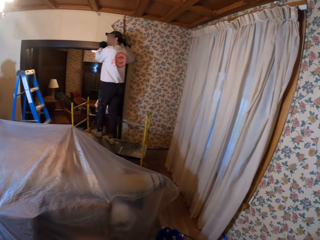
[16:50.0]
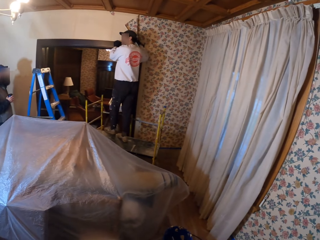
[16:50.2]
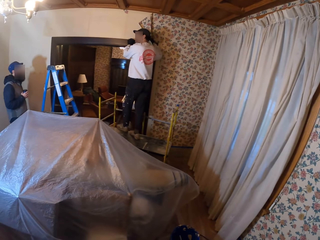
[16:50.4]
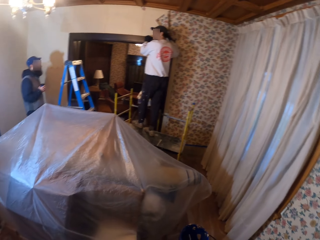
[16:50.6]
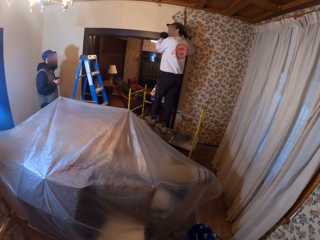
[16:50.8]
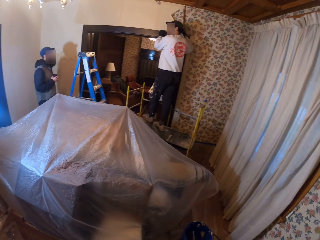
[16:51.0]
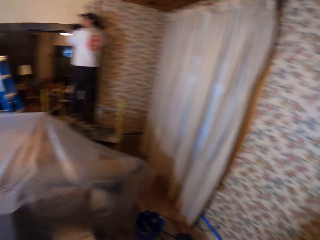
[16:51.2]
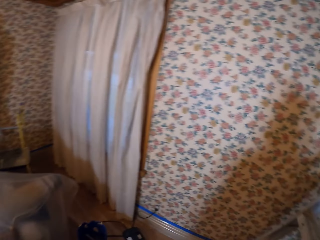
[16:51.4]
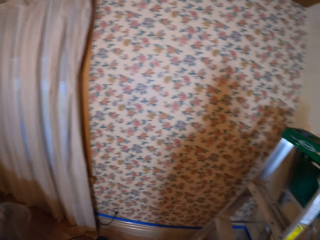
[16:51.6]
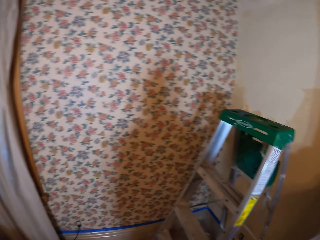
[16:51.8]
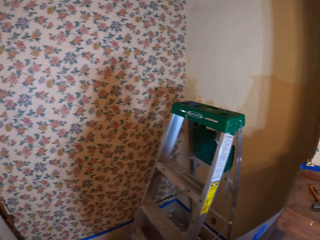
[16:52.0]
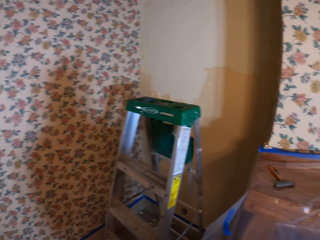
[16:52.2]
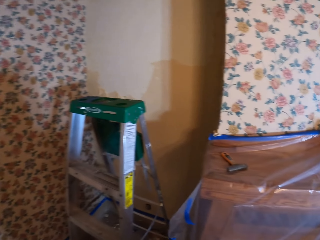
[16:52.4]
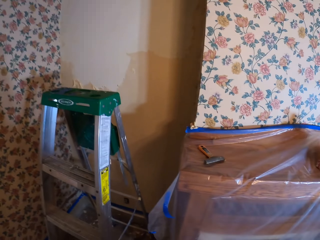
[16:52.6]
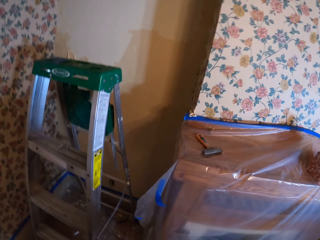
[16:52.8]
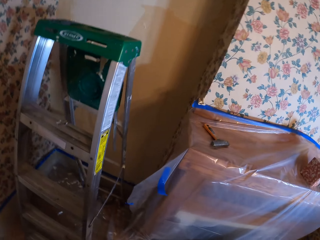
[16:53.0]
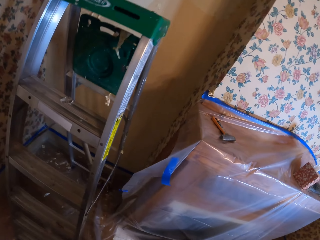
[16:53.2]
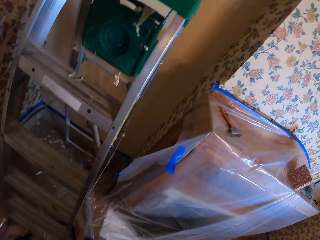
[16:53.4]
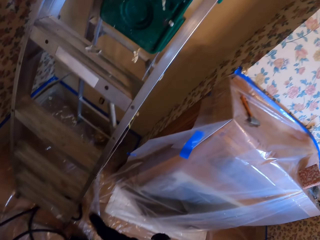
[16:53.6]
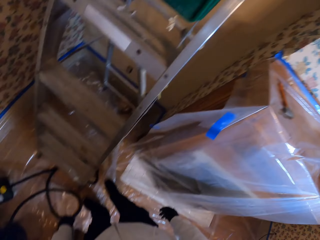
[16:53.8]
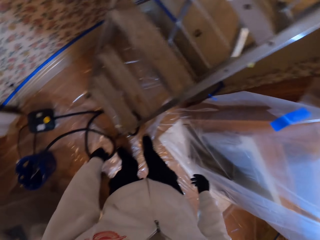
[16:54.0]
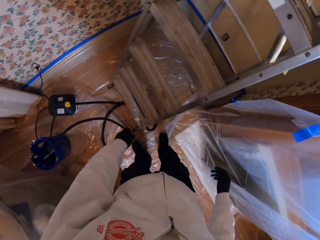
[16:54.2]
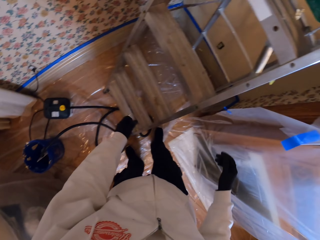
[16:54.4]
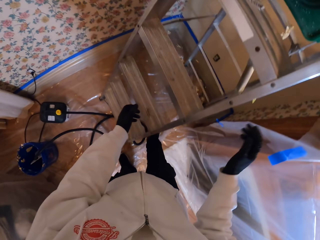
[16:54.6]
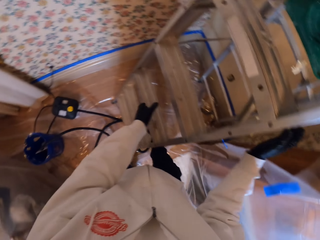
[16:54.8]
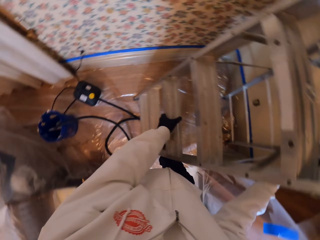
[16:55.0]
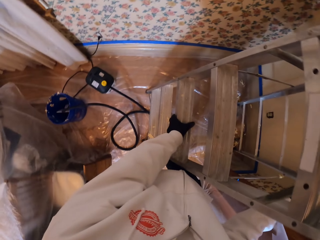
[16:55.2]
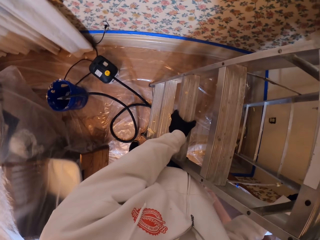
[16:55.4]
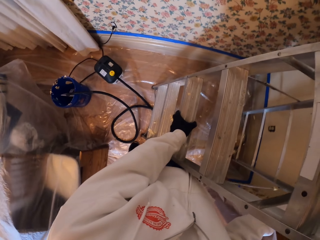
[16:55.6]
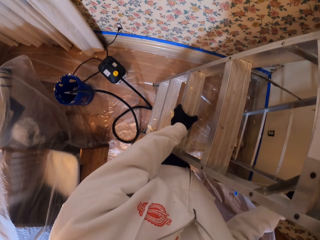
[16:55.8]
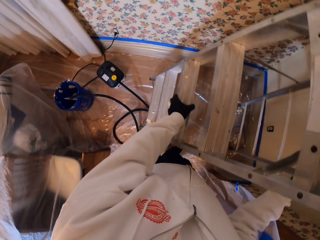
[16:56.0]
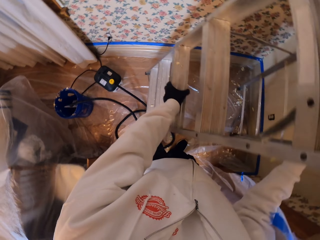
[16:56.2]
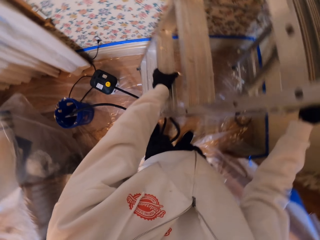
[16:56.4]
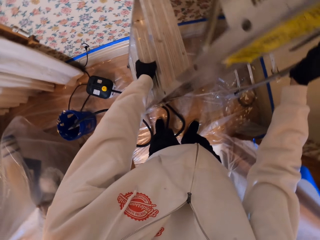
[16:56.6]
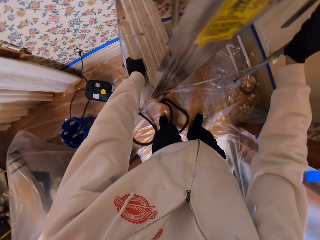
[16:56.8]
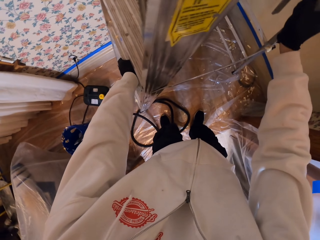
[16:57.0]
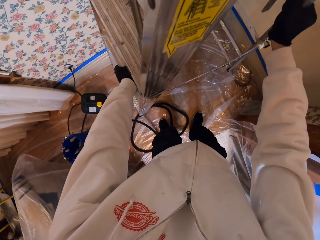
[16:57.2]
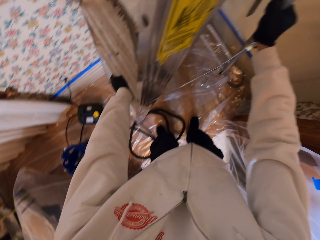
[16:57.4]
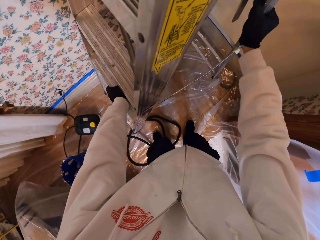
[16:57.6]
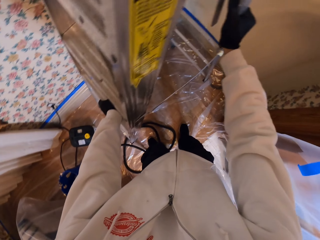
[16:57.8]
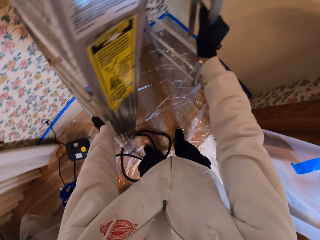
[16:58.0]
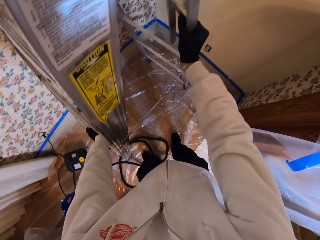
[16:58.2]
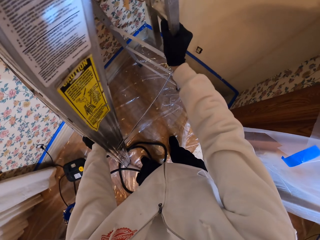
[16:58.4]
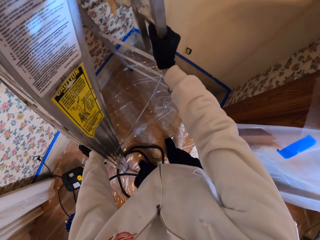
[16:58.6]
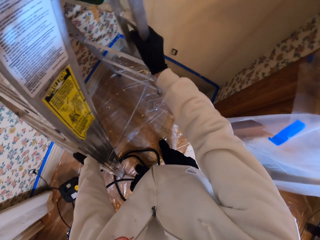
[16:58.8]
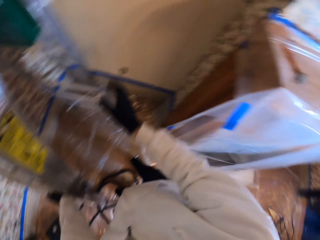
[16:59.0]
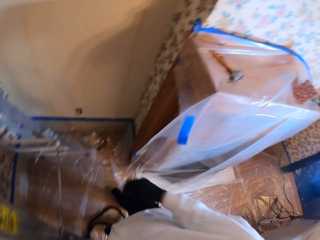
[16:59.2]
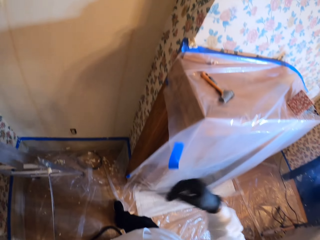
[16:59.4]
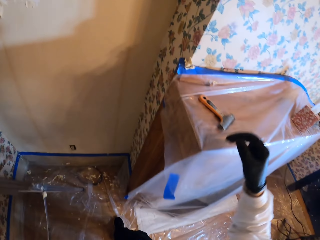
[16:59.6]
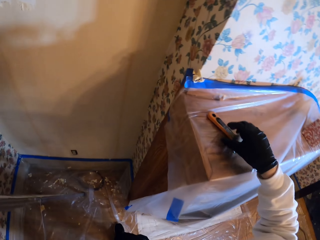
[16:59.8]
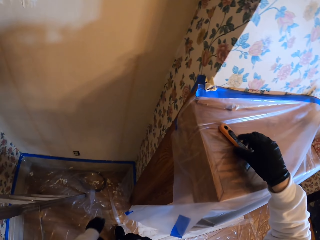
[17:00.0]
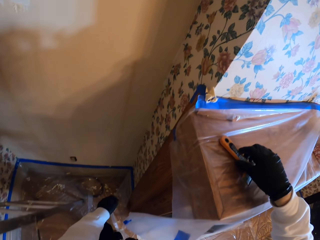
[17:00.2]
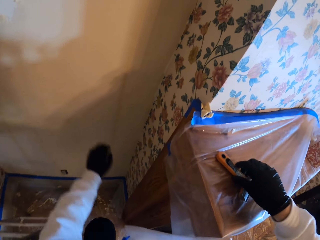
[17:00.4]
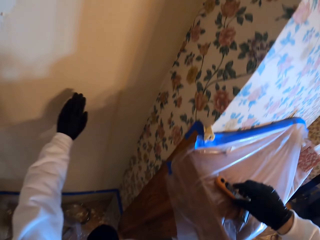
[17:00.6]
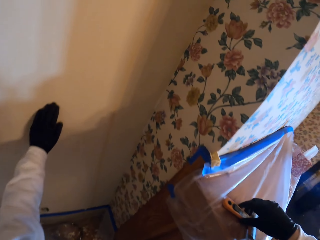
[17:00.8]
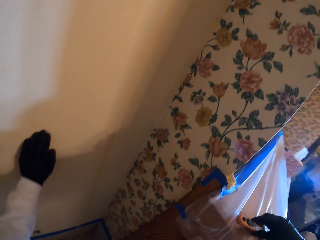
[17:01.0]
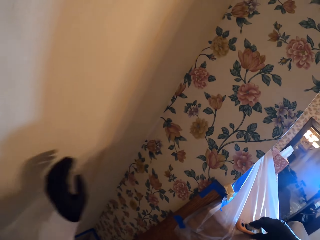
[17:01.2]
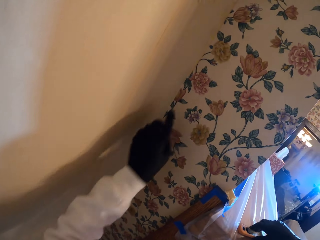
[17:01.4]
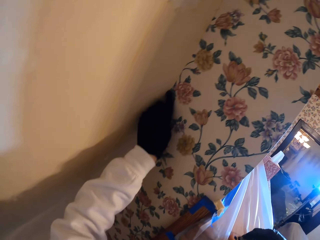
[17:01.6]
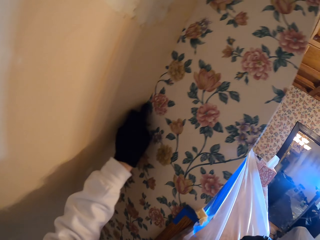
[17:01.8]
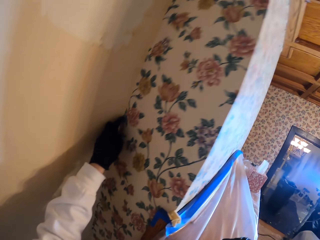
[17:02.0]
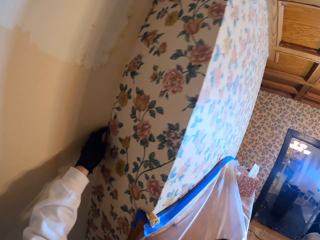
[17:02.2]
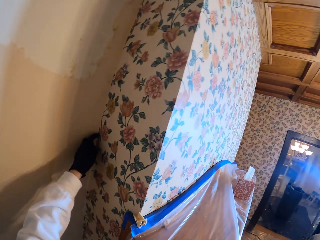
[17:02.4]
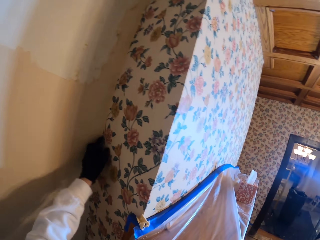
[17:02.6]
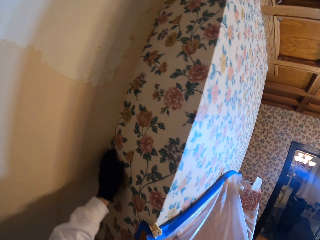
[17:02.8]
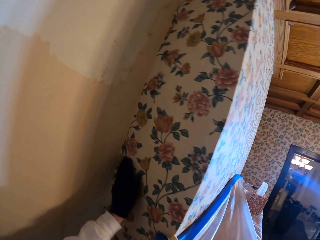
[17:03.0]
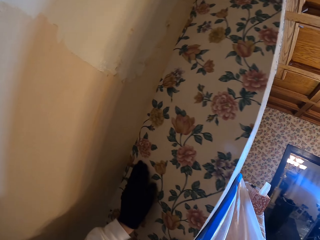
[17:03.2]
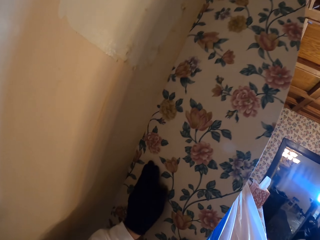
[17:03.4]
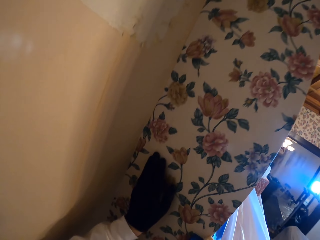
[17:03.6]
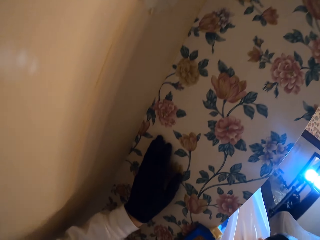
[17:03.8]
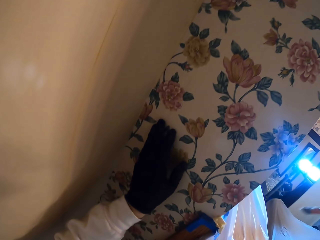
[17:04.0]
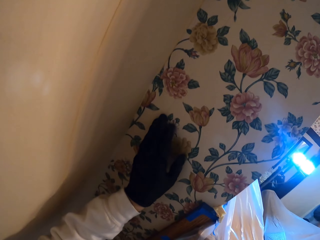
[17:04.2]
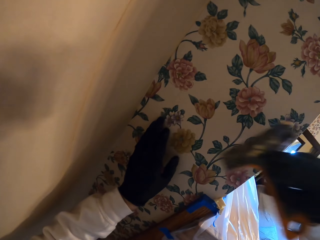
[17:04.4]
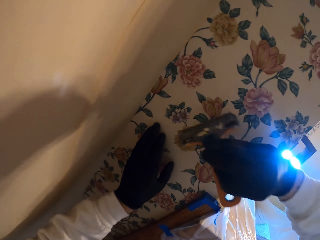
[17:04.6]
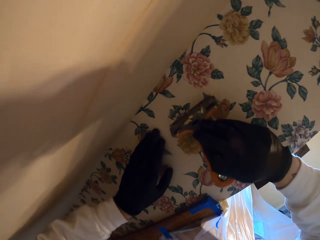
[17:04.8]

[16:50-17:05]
The camera wearer puts the ladder aside. He holds the ladder with both hands and adjusts the position of the ladder. He picks up the scraper. He touches the wall with his fingers.

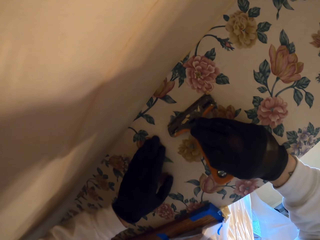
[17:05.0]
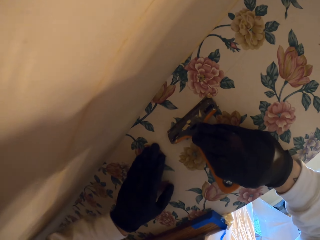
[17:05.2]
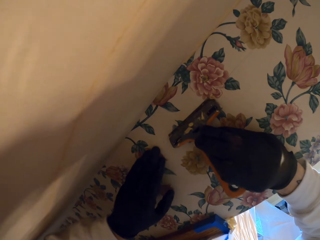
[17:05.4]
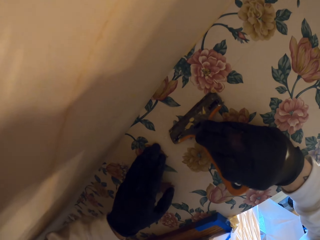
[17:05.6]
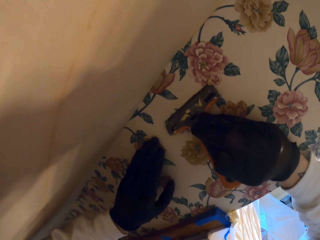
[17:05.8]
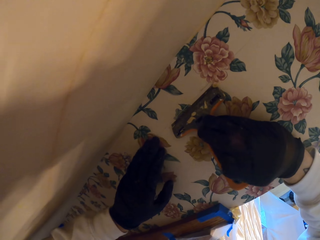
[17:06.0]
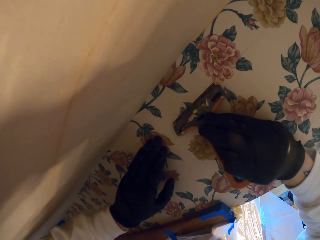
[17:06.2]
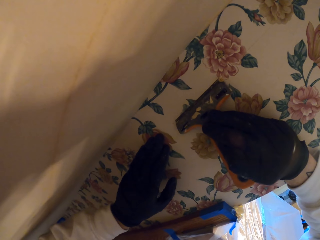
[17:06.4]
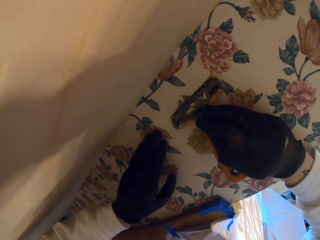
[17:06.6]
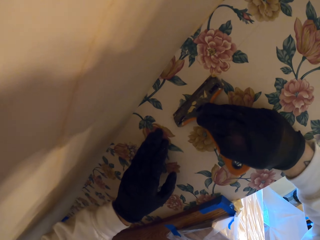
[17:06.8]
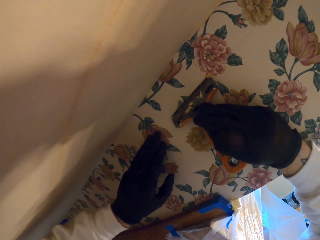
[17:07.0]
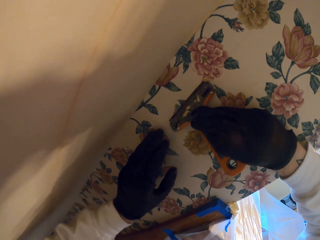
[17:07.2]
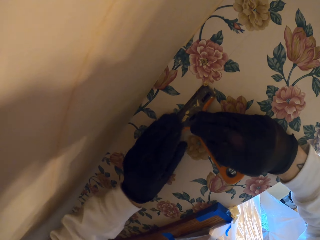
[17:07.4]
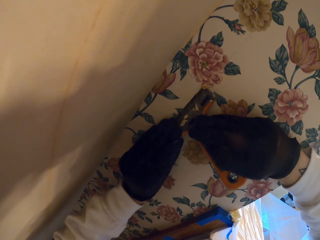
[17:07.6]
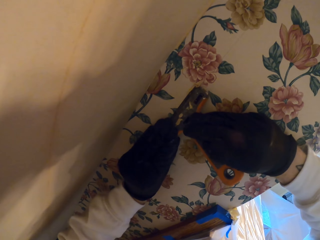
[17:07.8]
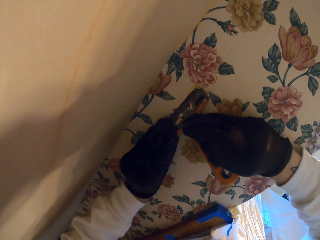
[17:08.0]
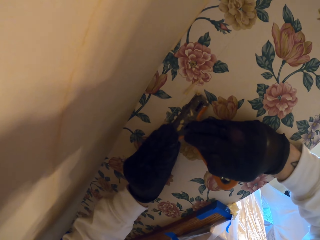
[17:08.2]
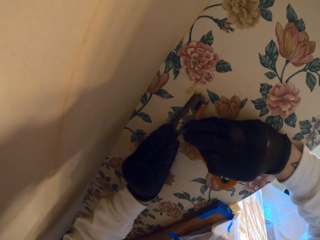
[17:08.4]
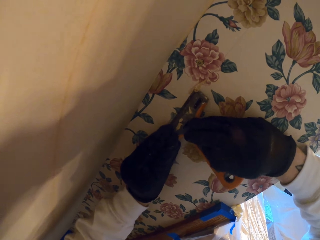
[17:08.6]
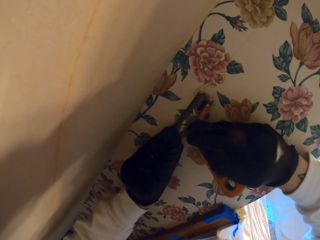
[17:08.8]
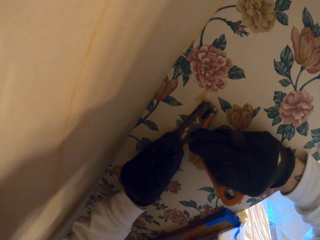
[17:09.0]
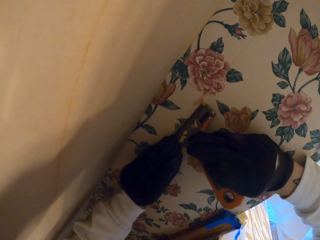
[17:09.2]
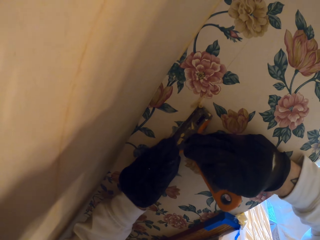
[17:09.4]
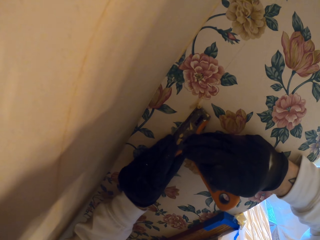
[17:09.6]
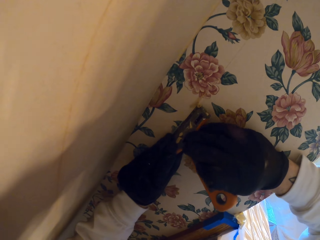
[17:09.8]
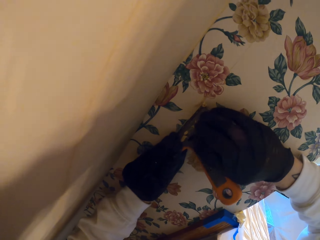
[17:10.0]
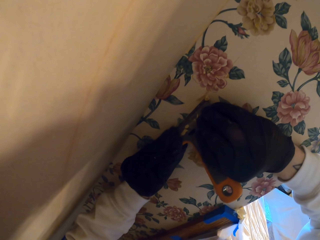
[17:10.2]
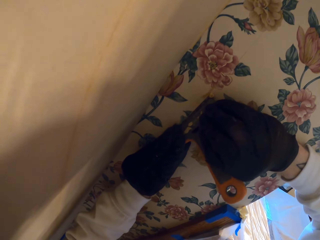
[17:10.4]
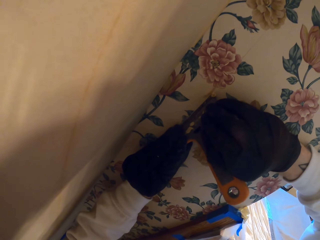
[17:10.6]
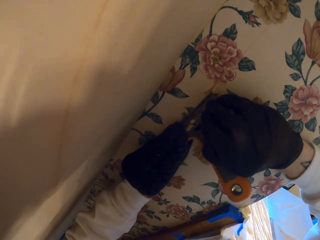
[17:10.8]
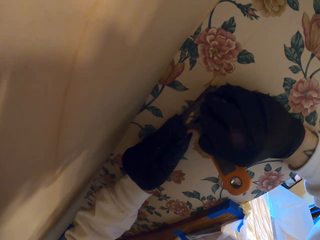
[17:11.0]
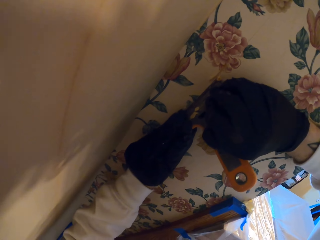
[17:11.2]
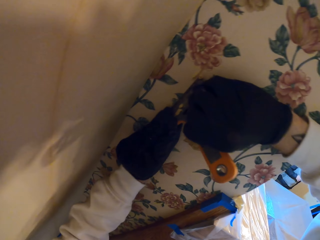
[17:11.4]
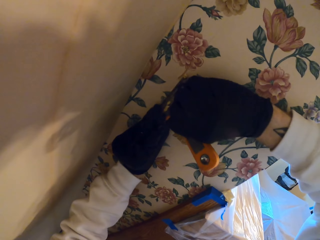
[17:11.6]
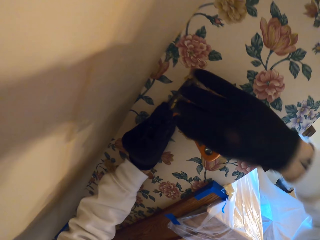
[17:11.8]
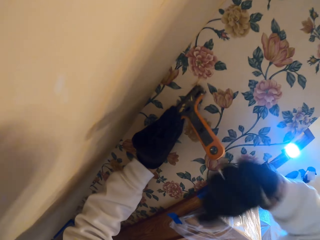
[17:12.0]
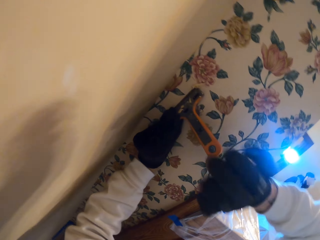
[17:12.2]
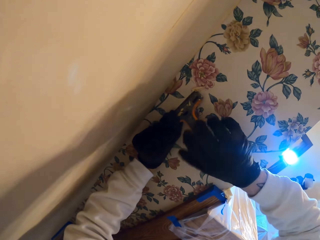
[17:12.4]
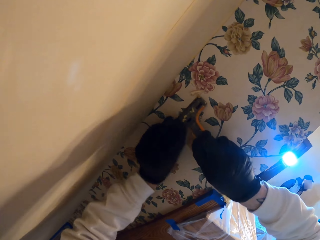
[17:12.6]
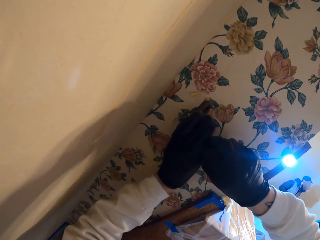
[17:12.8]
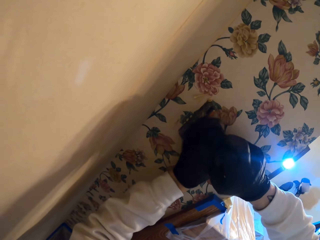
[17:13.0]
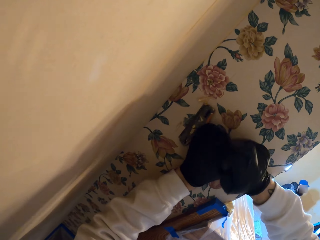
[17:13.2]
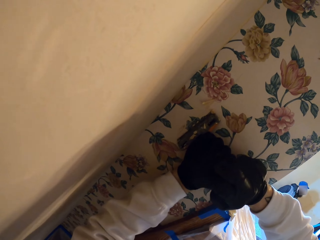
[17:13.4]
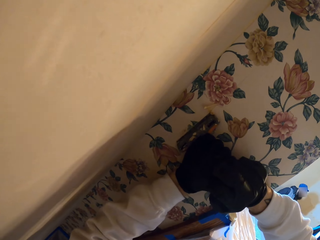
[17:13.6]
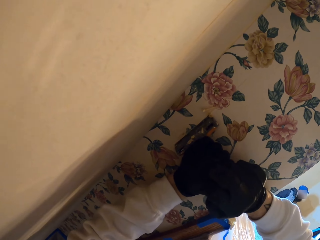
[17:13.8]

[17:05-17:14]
The camera wearer removes decor with the tool. They scrape the wall with a scraper. They hold the scraper with both hands.
